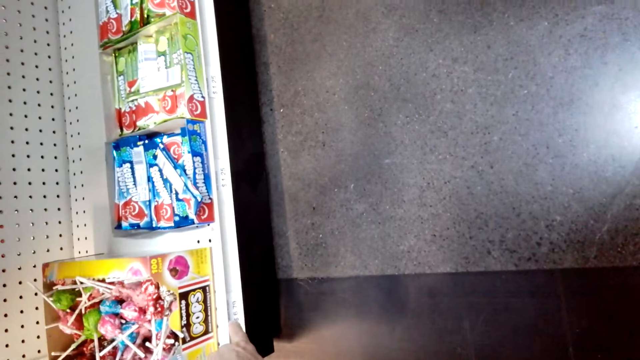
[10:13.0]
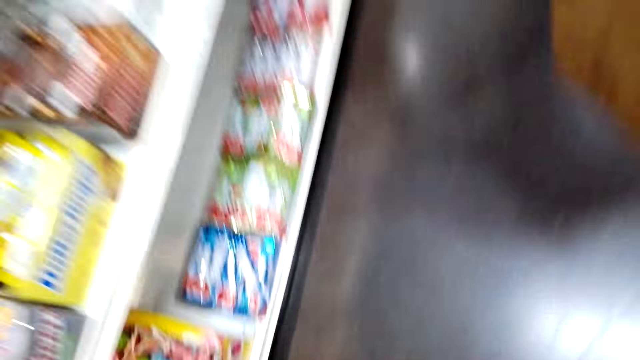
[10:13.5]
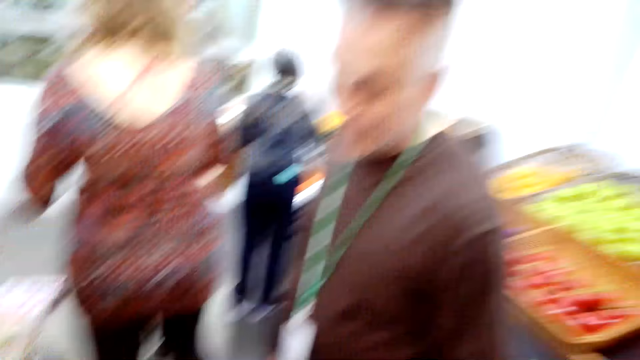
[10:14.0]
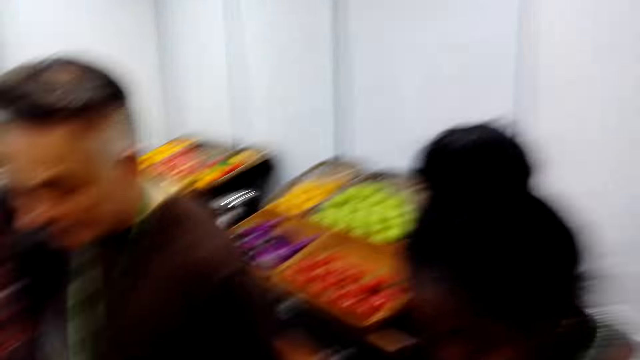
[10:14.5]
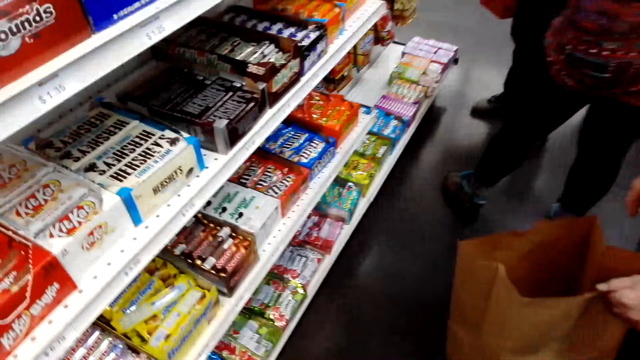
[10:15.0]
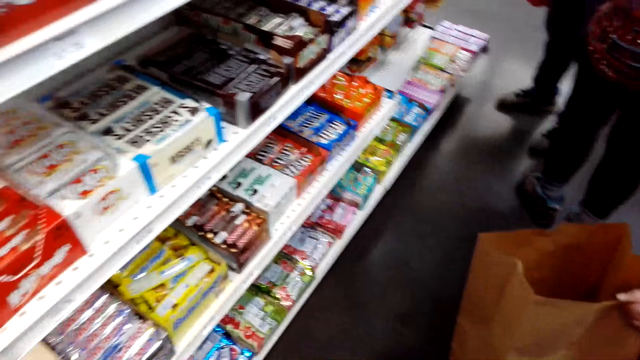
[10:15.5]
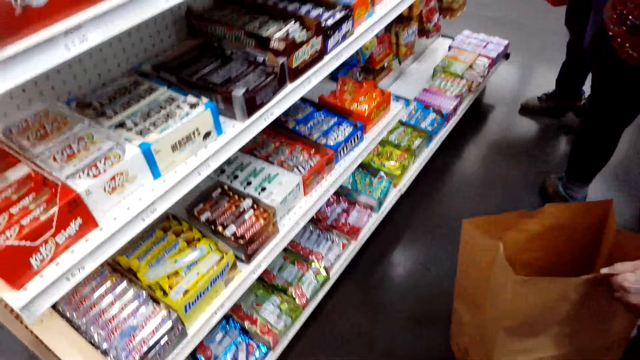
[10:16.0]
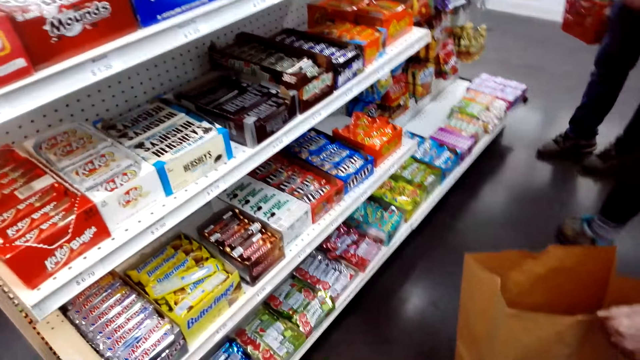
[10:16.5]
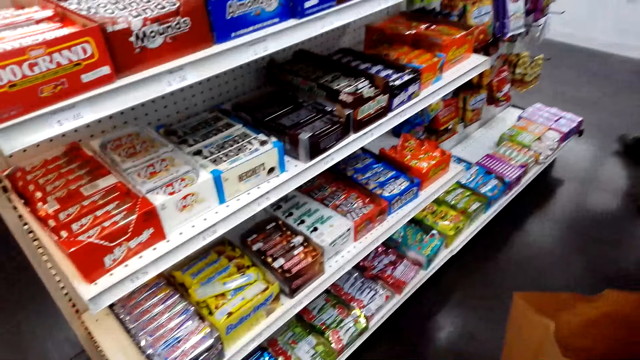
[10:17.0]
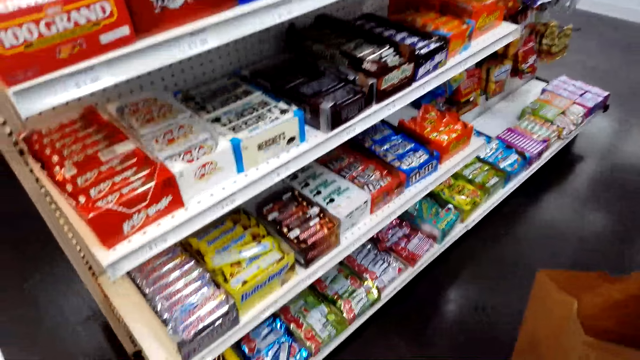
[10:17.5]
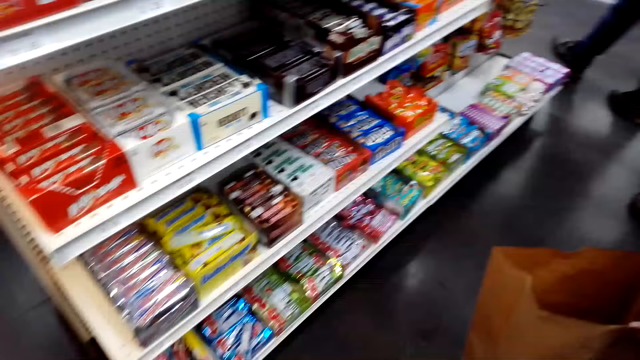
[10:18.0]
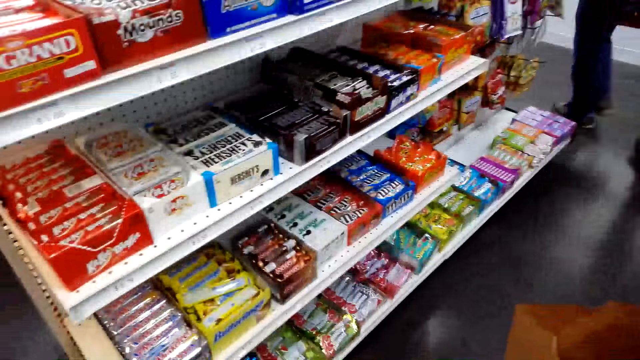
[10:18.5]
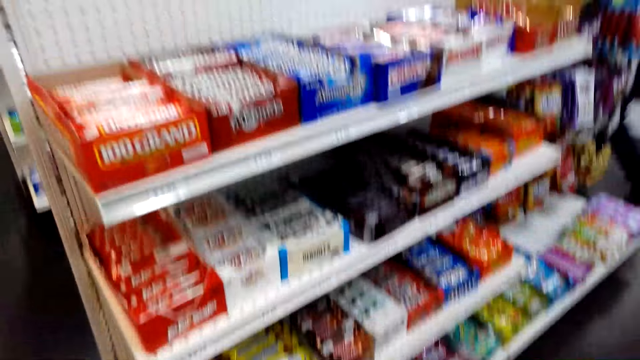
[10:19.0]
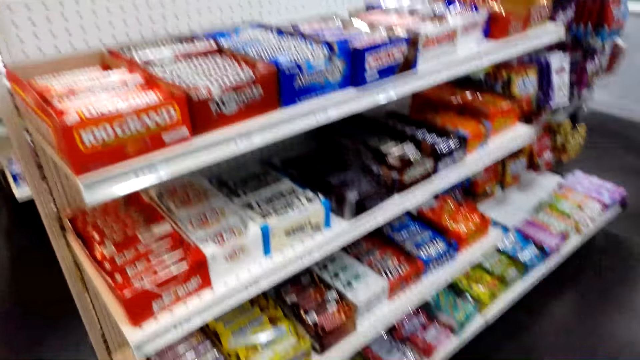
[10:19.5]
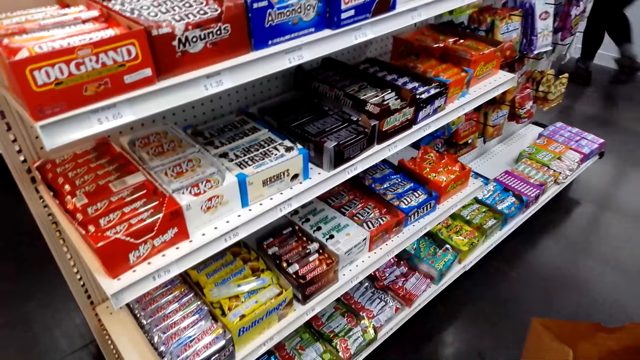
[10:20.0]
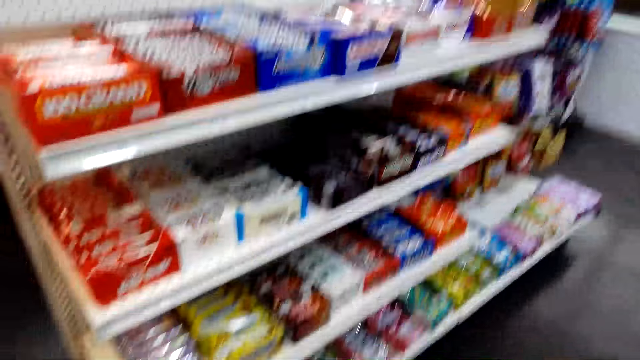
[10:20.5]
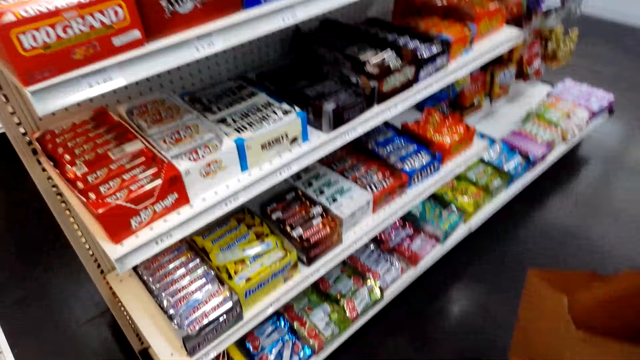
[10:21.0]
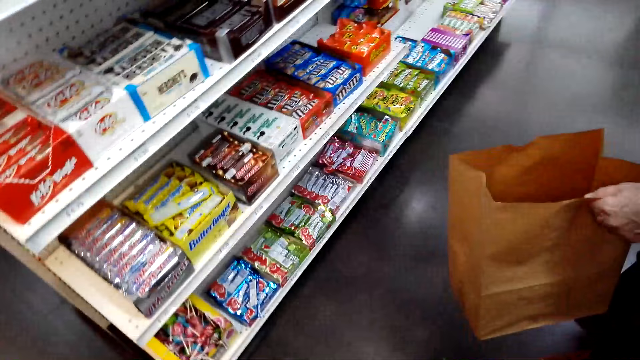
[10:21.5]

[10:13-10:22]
The camera wearer looks at the item on the shelf. A person walks around the supermarket. Another person walks around the supermarket.

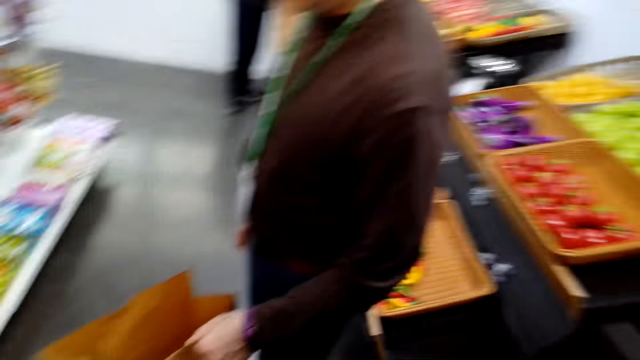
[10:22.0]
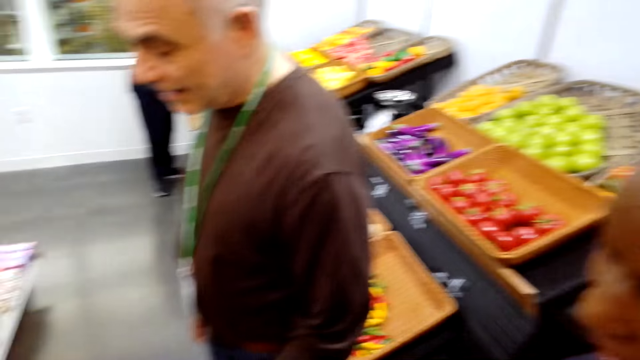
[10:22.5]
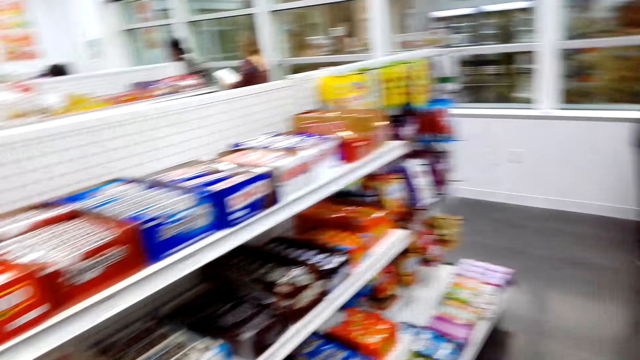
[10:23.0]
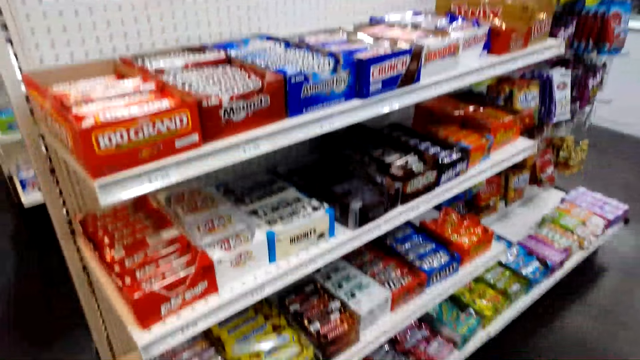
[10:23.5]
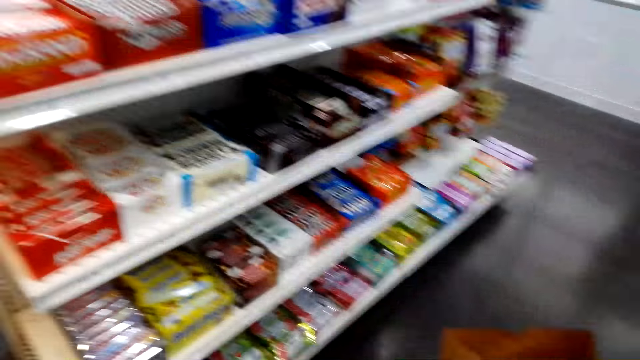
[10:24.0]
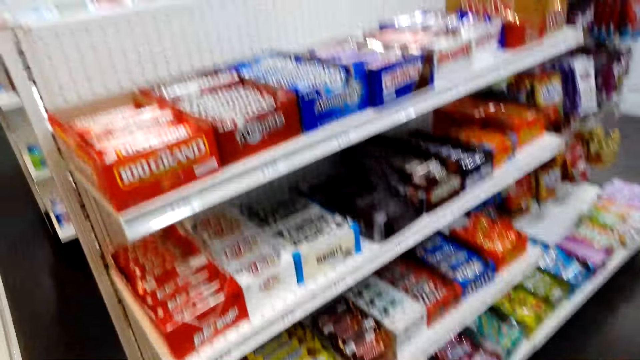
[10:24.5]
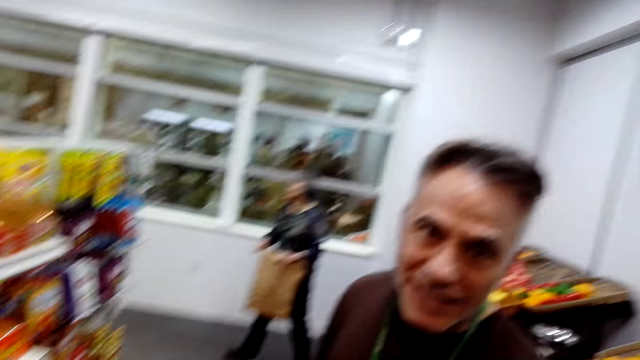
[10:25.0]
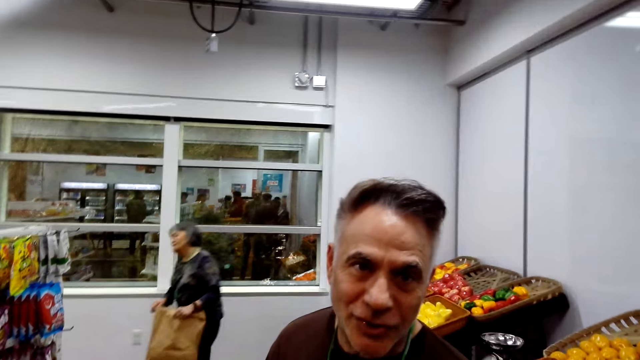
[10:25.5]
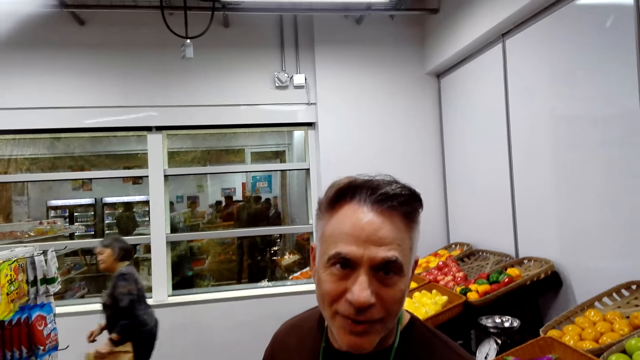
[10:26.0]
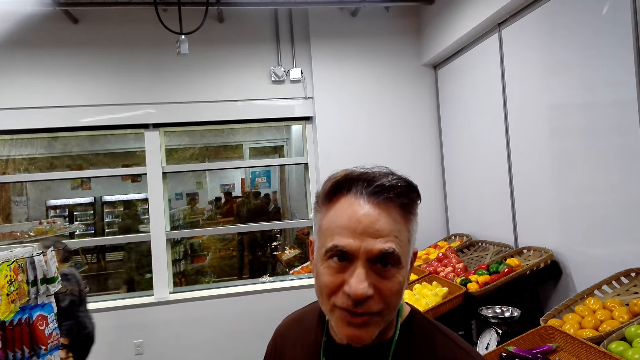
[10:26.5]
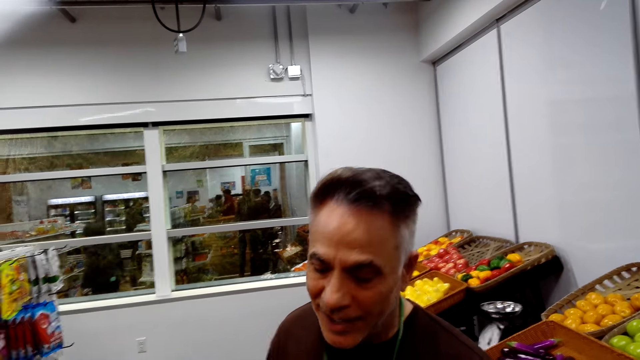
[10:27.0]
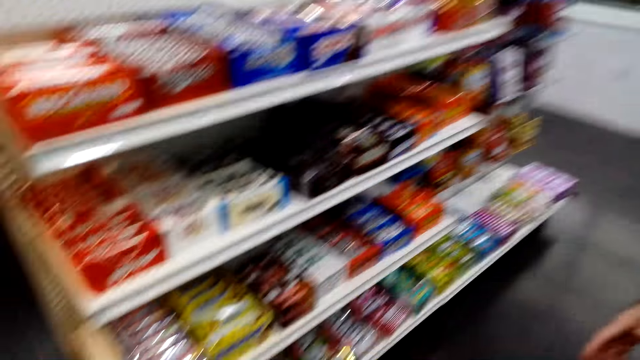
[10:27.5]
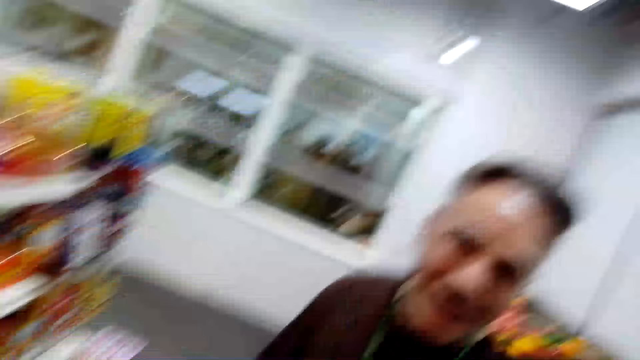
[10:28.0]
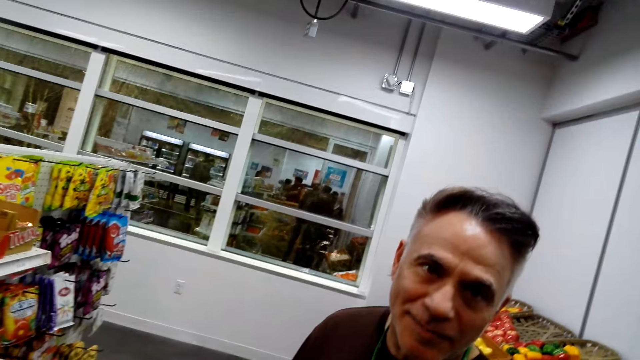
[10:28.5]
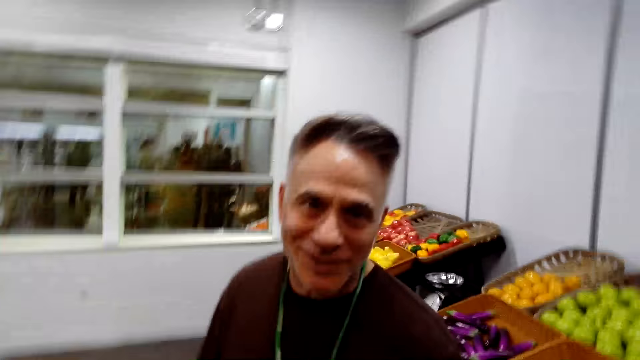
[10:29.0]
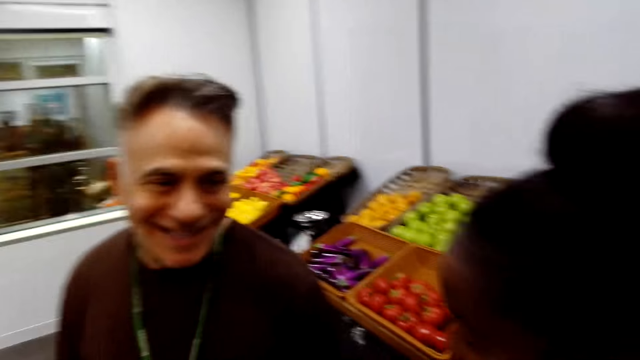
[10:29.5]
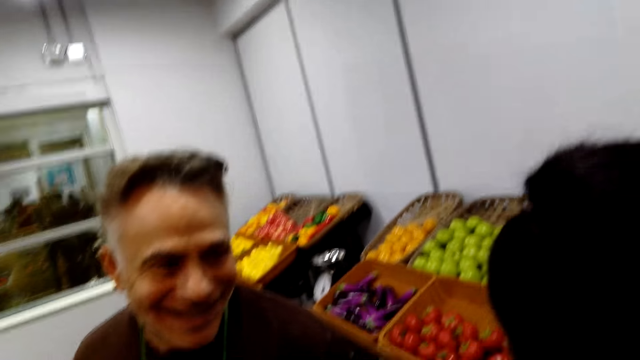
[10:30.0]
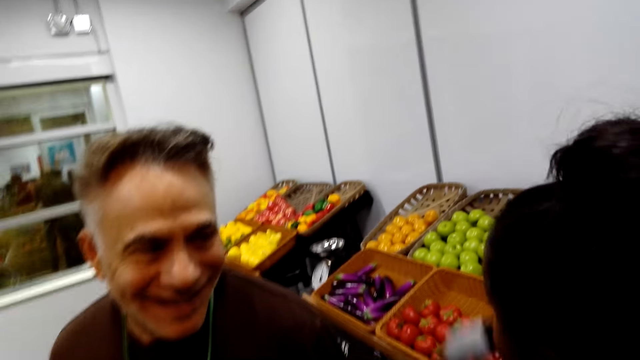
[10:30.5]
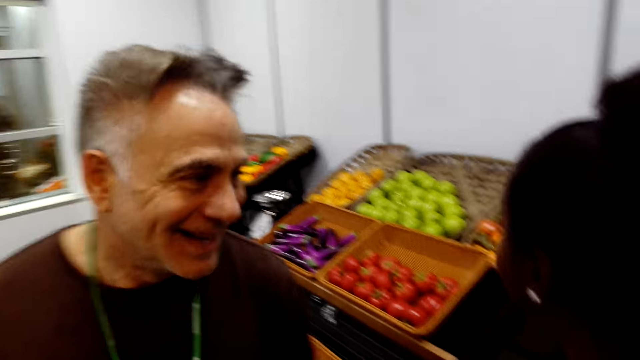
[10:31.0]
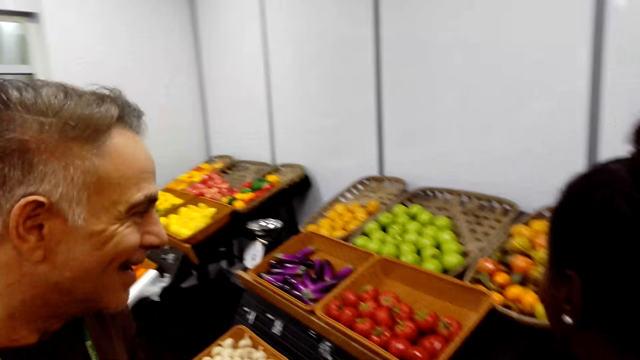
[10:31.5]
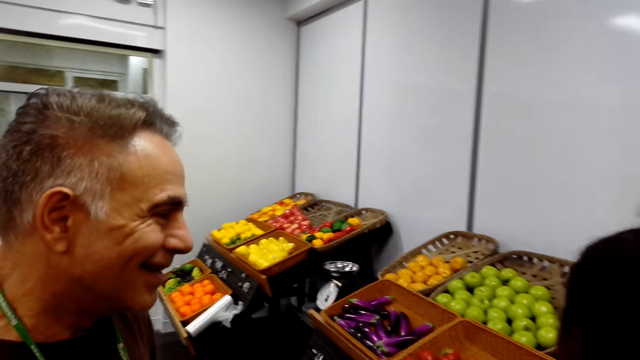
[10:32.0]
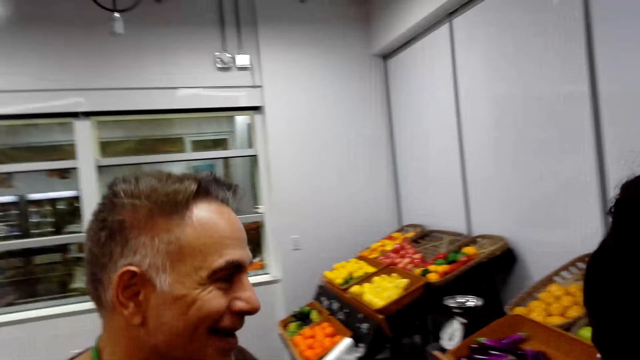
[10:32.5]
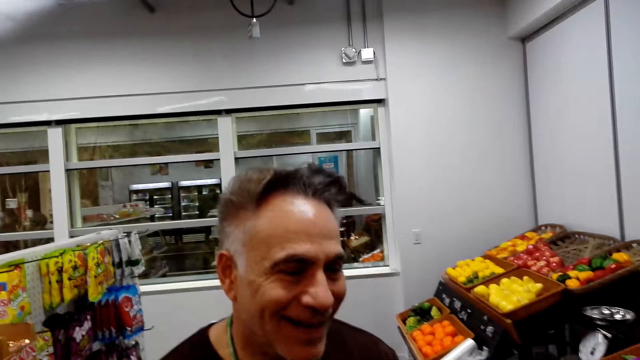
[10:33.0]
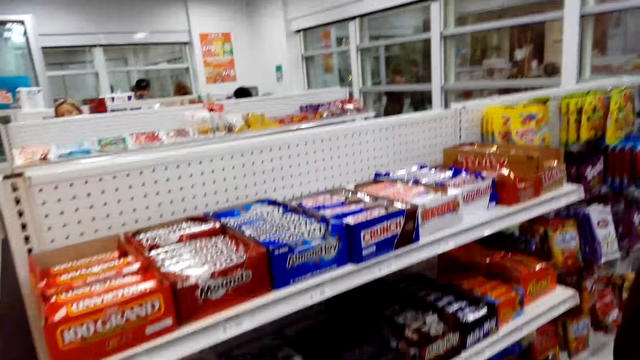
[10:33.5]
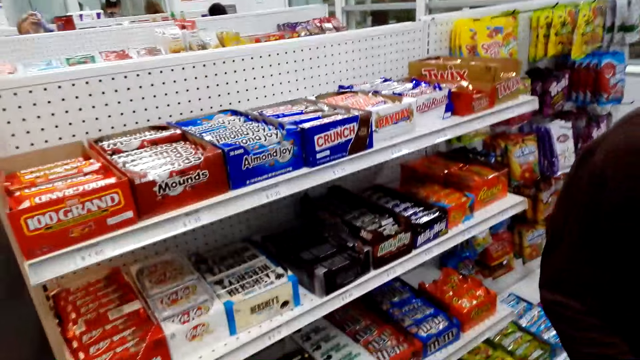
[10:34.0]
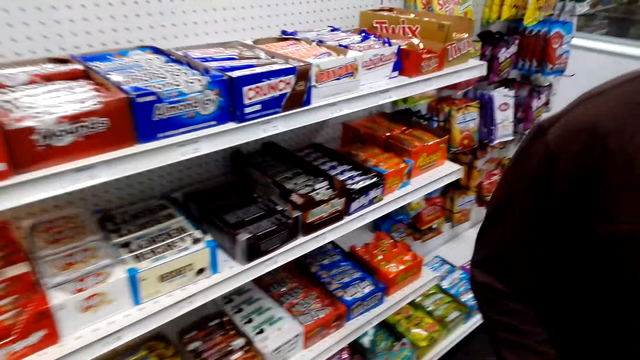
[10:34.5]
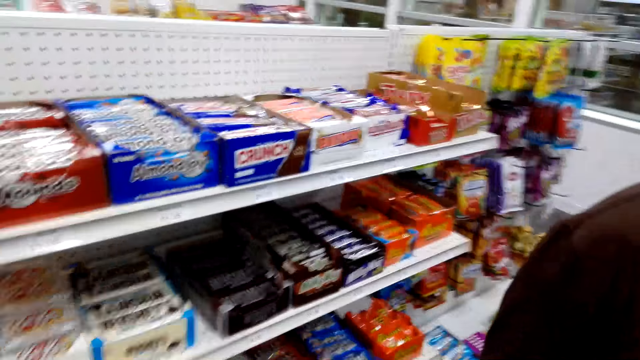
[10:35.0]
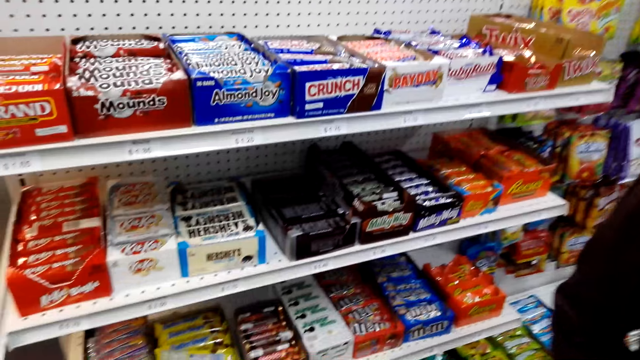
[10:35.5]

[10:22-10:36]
A man looks at the items on the shelf. The man converses. The camera wearer converses. The man looks at the fruits.
